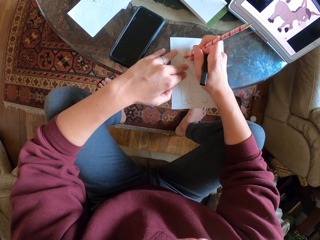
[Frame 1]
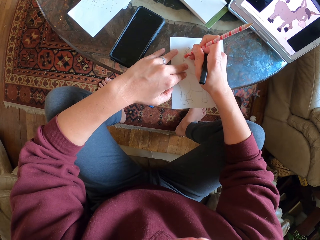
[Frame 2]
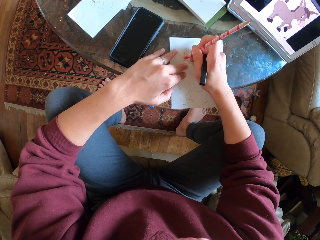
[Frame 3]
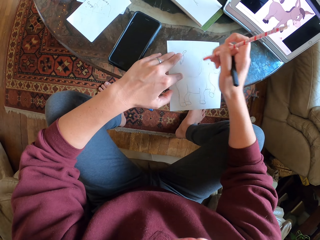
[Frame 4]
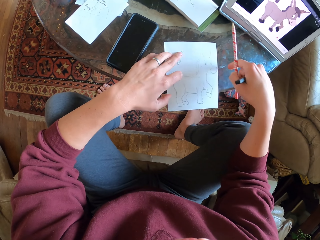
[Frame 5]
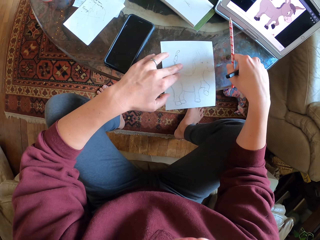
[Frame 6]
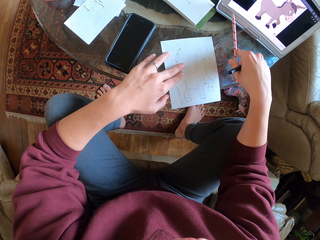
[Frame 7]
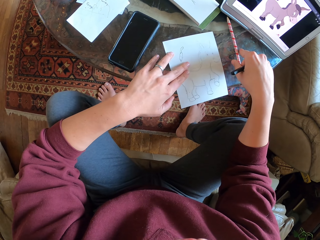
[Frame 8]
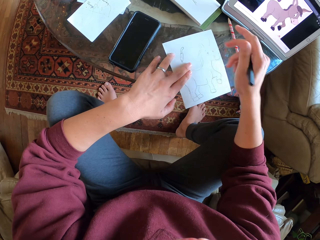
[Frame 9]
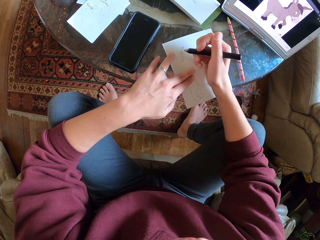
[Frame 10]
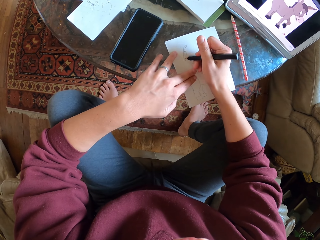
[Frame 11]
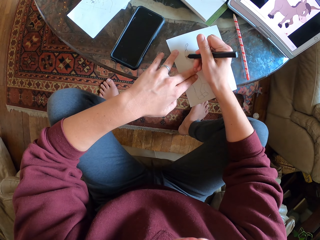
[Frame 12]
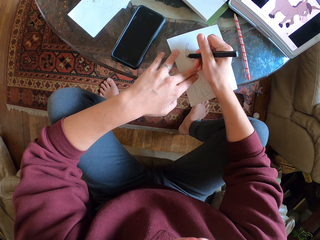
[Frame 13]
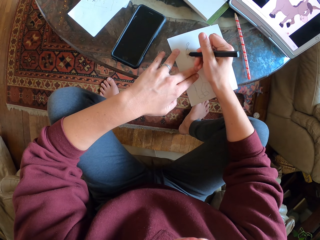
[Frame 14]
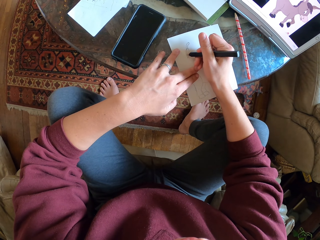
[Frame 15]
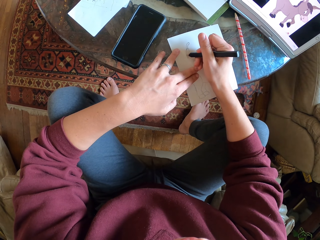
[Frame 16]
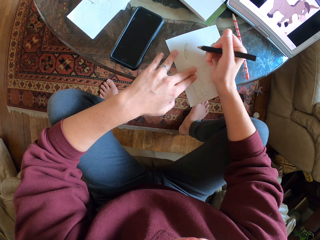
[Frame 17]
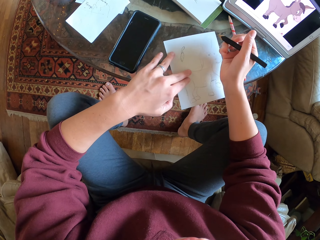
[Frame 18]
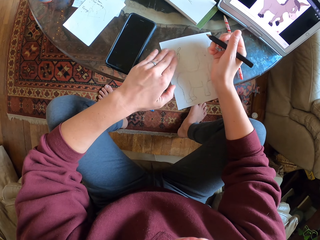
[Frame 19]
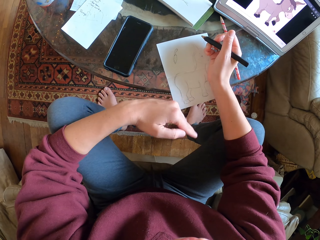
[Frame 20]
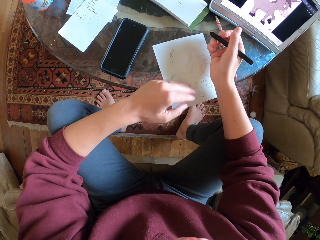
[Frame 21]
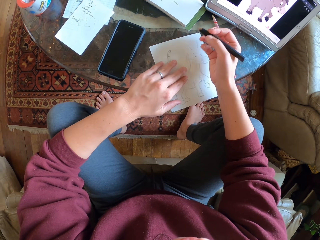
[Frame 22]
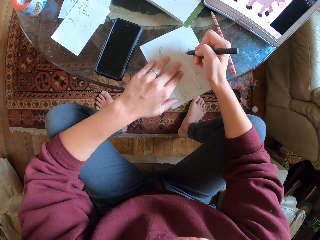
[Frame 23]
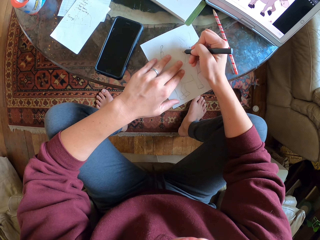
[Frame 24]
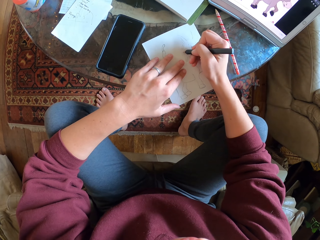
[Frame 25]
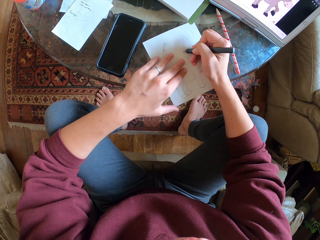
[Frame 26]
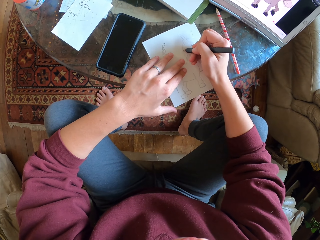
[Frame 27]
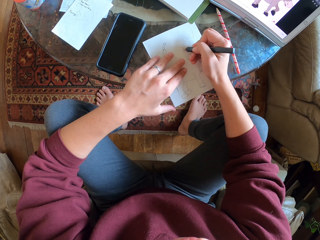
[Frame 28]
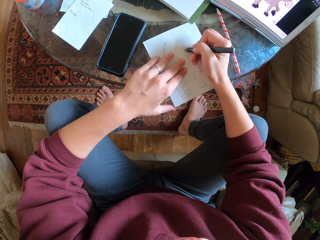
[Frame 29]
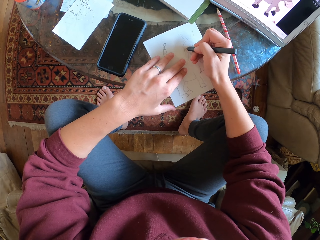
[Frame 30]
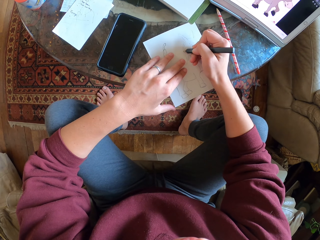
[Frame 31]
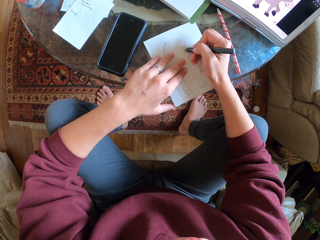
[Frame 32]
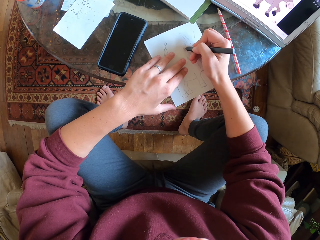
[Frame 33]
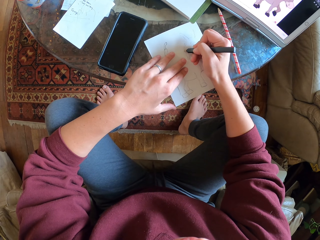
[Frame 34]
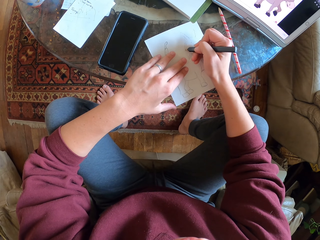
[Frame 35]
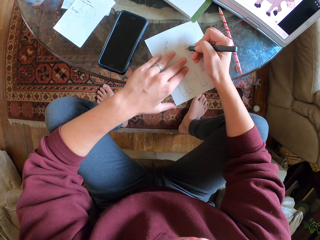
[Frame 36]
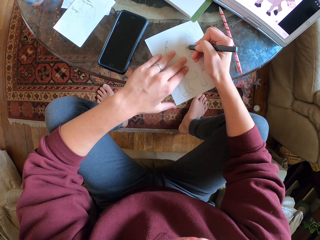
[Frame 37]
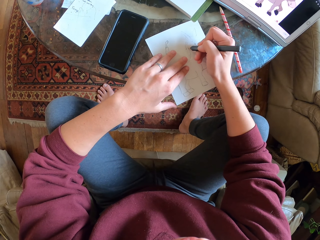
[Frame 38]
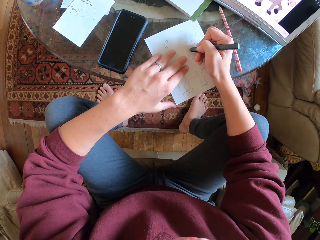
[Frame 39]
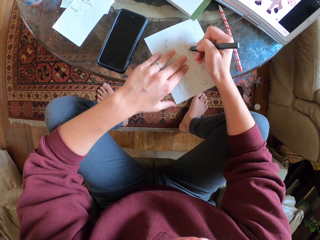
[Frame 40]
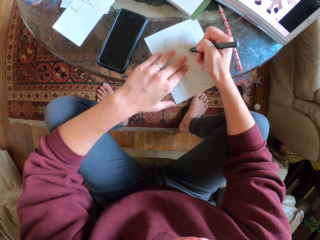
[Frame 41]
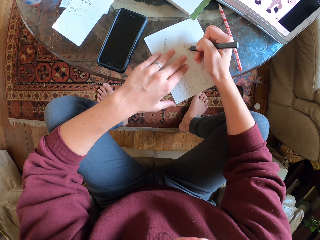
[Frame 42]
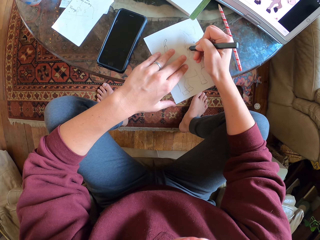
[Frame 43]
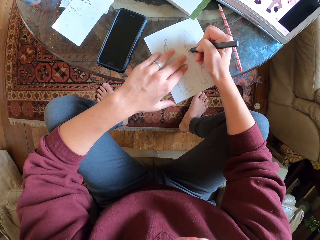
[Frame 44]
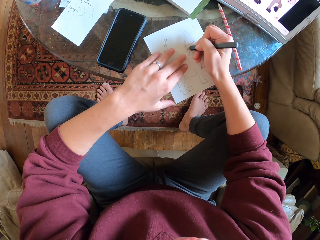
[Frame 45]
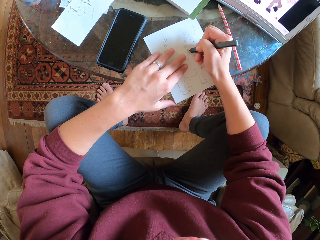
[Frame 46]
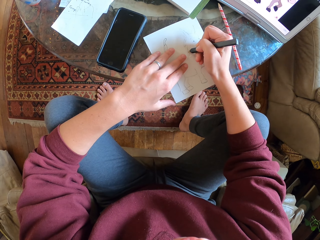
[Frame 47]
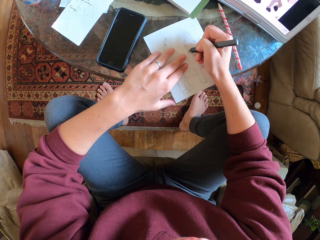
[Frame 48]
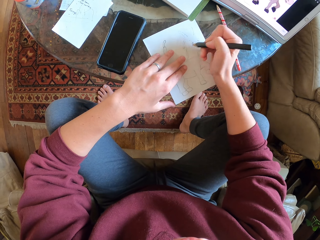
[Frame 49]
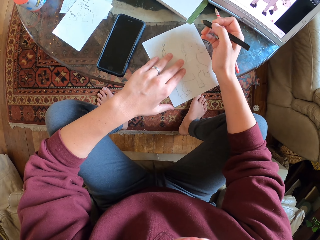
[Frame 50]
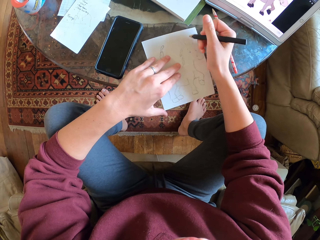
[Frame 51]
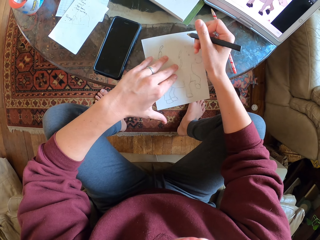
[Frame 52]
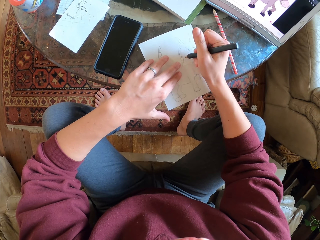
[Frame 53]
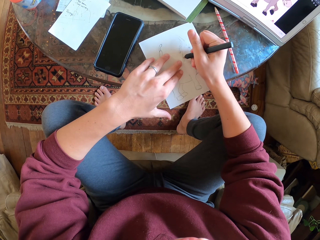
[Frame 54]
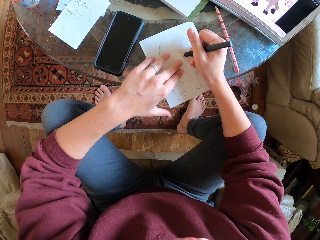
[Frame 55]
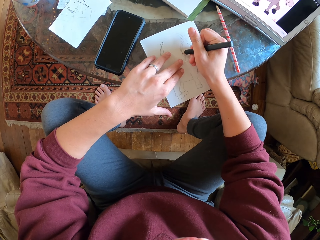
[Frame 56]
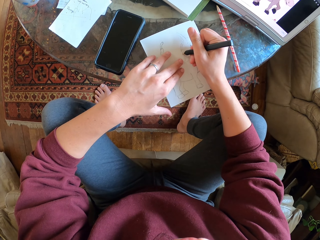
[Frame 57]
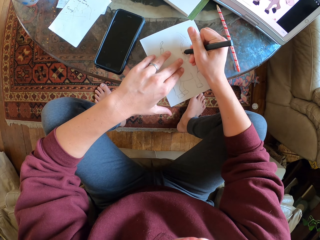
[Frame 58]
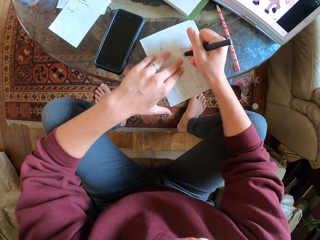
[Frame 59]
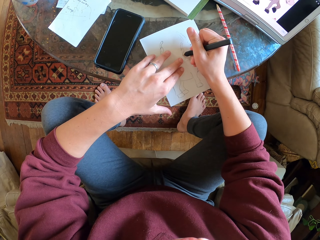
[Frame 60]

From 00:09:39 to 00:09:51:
The camera wearer erases the drawing with a rubber. They place the pencil on the table. They draw on a piece of paper.

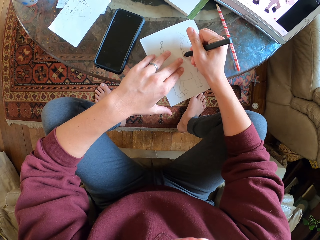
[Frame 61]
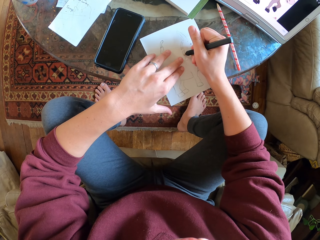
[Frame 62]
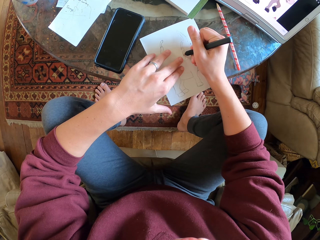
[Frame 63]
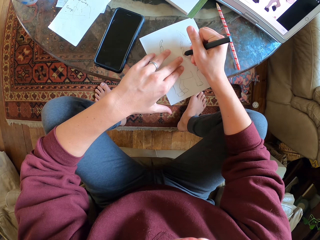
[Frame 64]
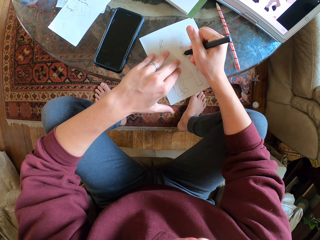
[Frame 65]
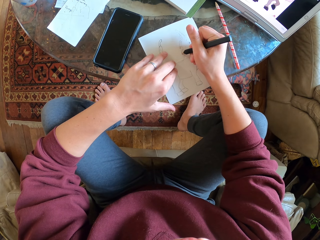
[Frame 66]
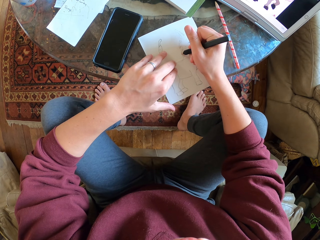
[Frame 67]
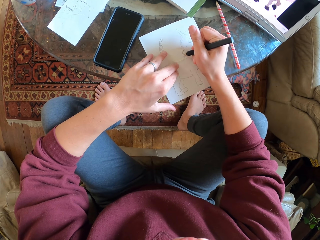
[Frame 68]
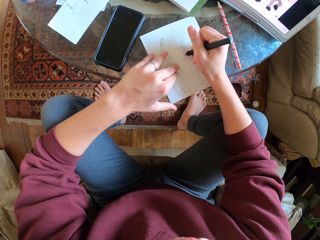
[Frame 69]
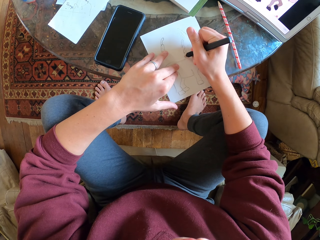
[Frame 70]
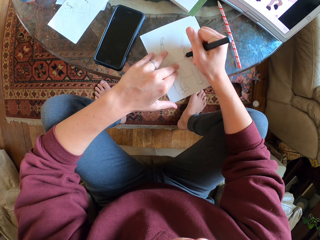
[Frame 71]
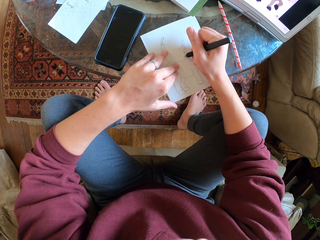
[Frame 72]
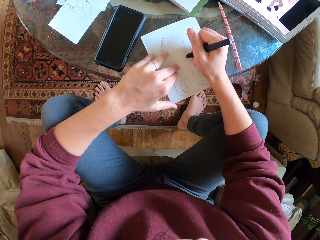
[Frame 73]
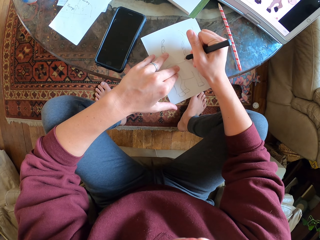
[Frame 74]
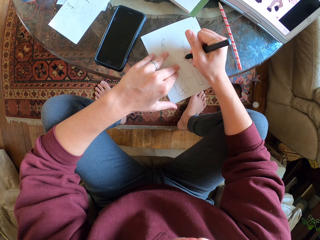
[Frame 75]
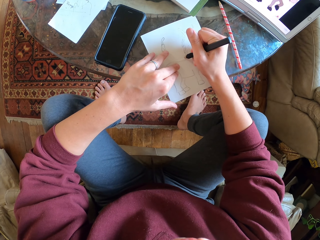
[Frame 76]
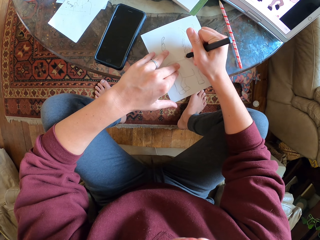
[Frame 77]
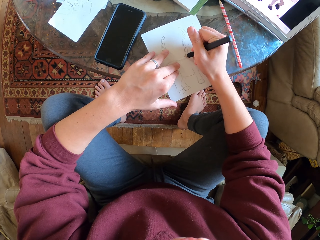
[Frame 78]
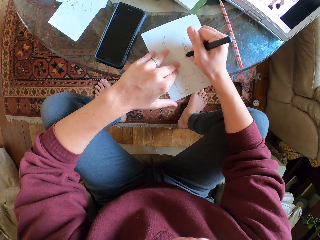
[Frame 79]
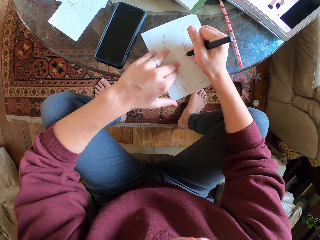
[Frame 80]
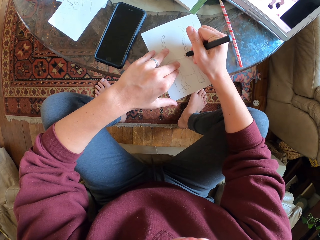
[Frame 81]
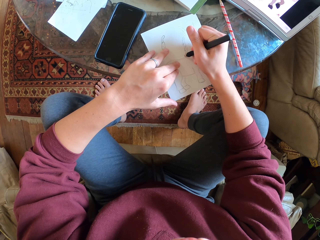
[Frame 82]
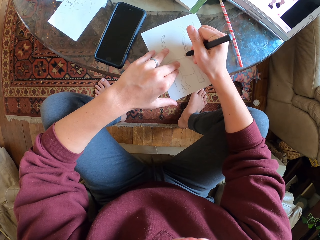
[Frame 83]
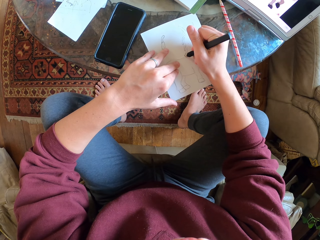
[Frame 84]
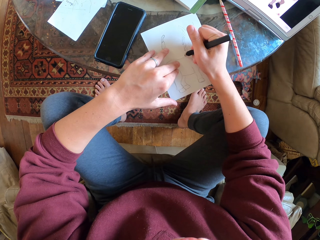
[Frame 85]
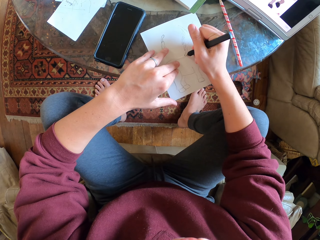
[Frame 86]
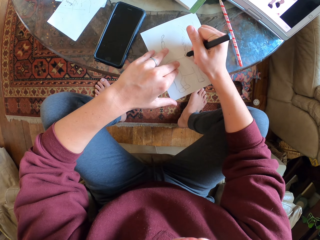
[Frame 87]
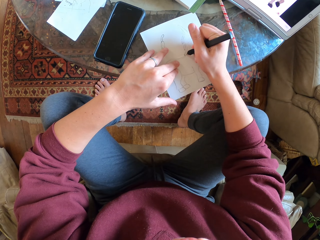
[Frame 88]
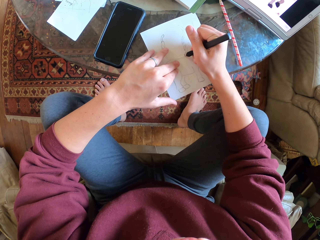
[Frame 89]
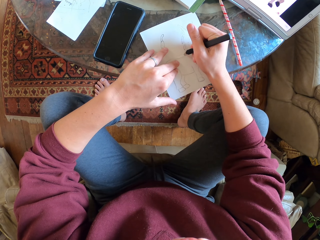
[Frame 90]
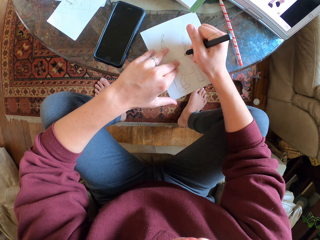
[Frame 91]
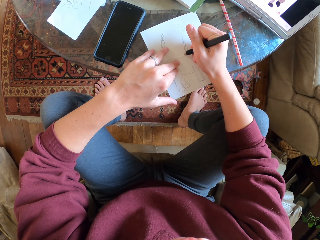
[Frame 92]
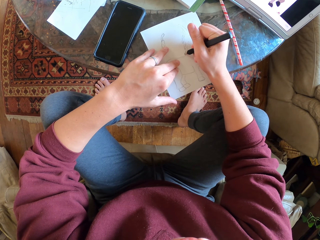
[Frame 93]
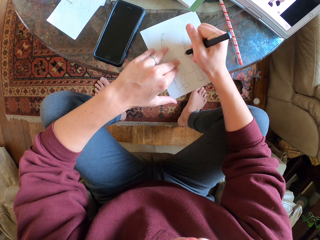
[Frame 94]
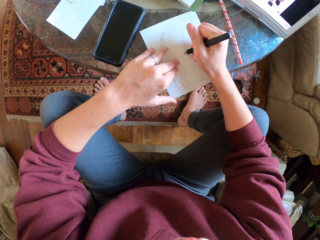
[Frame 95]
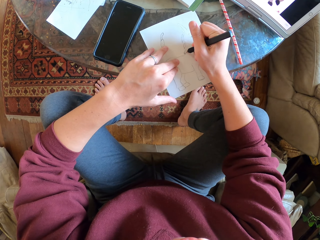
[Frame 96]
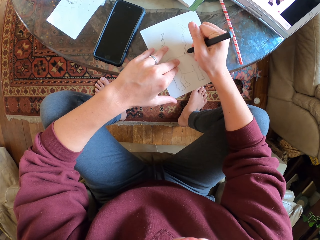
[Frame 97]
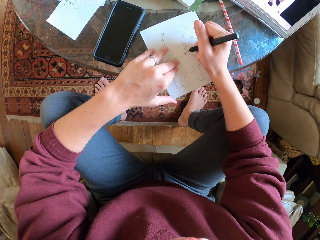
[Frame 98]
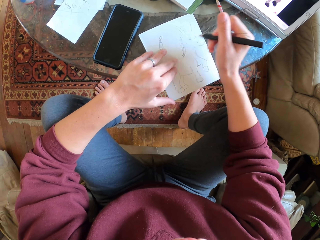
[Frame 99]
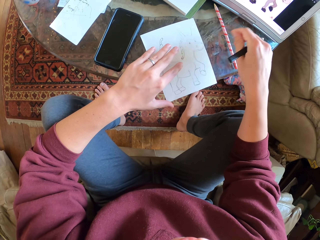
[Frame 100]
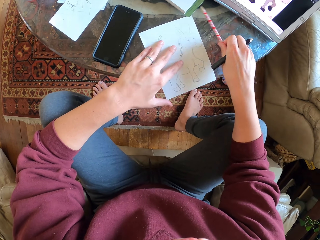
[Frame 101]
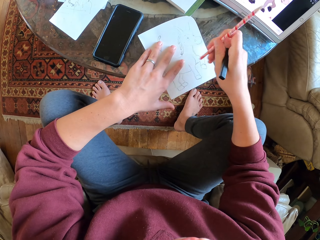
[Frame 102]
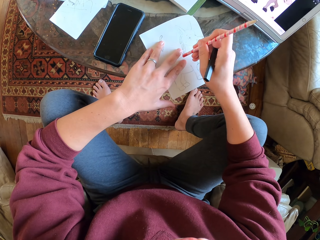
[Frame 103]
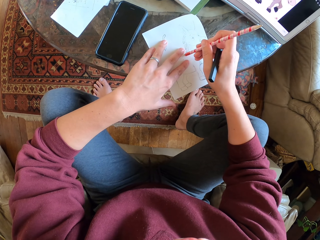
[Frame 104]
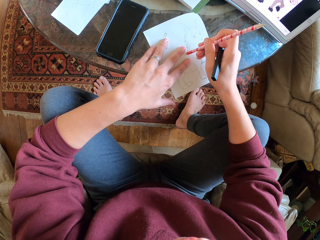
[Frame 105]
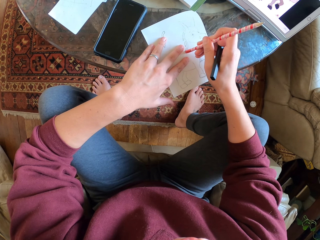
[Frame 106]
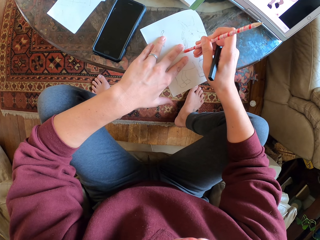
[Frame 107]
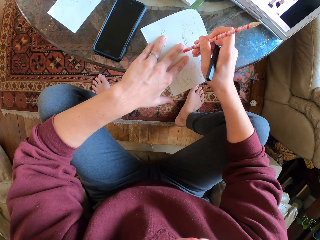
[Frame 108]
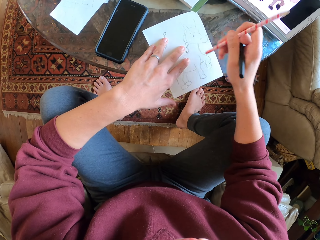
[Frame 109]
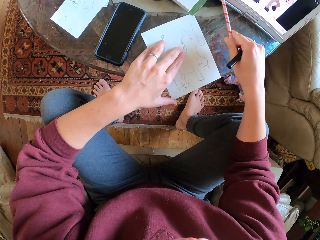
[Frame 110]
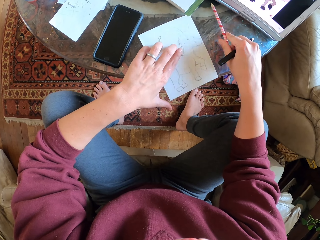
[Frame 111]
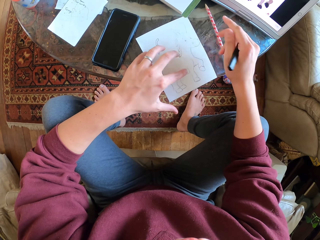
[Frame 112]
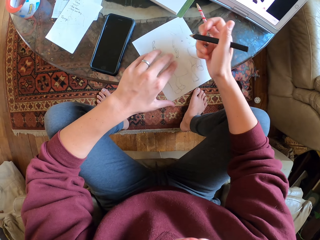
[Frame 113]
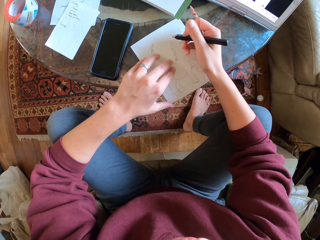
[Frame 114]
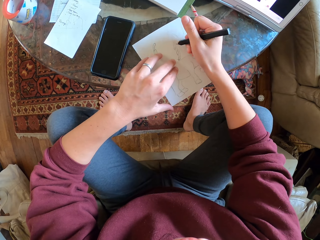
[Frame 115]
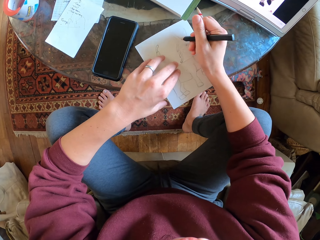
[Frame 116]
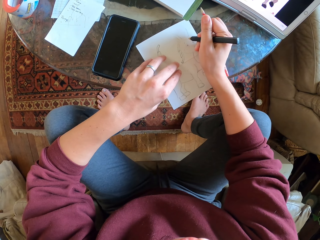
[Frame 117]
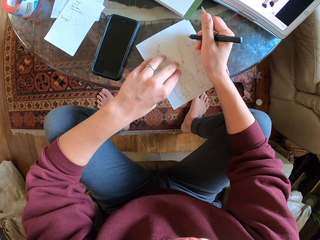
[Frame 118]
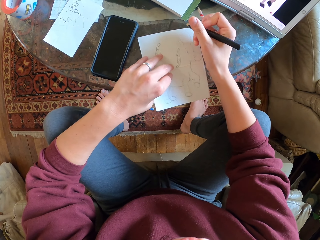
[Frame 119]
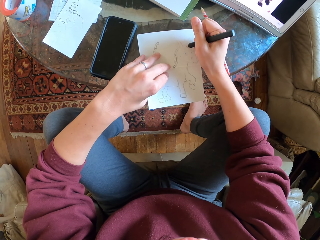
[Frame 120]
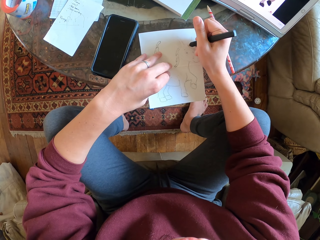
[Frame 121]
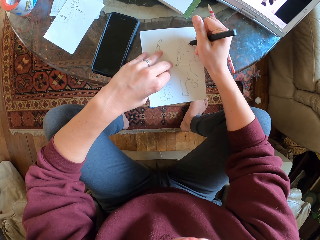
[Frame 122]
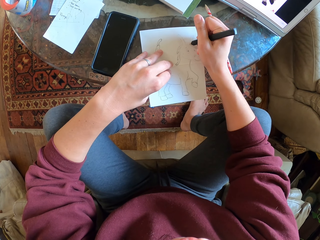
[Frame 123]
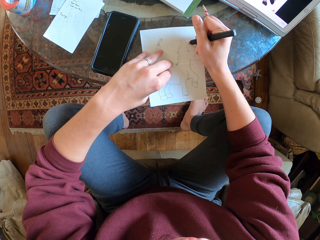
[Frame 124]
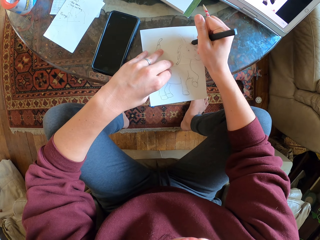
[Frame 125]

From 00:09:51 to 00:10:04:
The camera wearer picks up a pencil on the table. They erase the drawing with a rubber. They place the pencil on the table.
